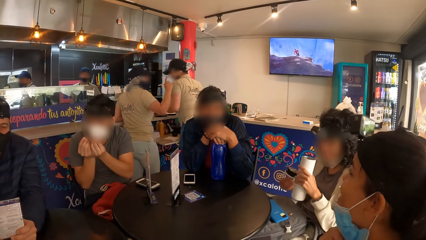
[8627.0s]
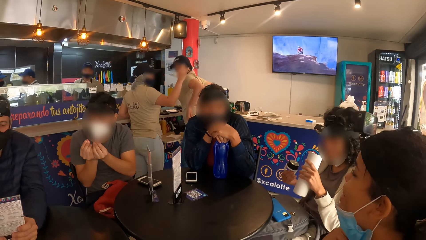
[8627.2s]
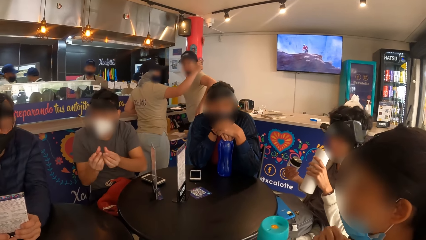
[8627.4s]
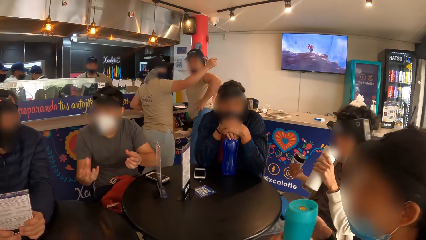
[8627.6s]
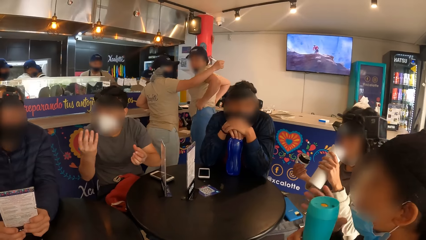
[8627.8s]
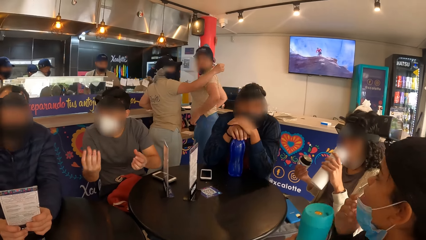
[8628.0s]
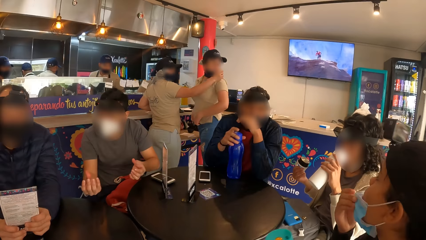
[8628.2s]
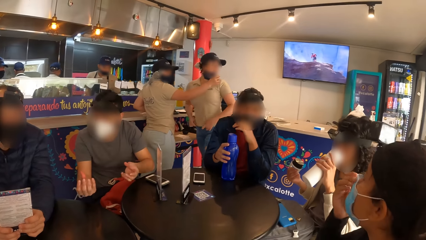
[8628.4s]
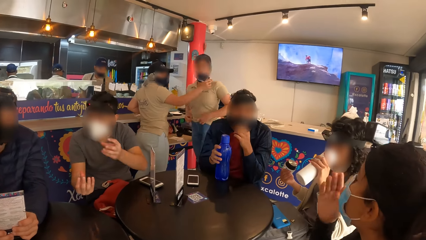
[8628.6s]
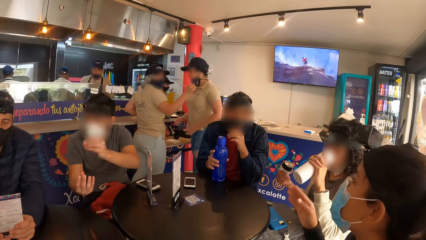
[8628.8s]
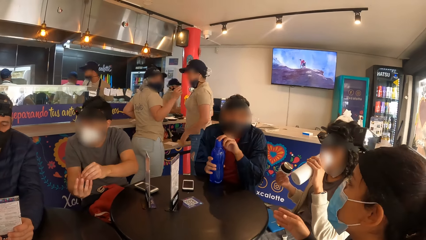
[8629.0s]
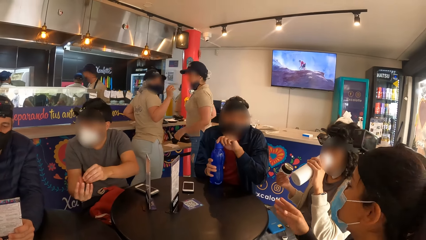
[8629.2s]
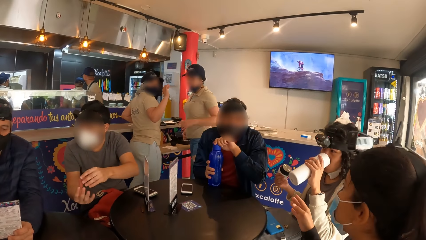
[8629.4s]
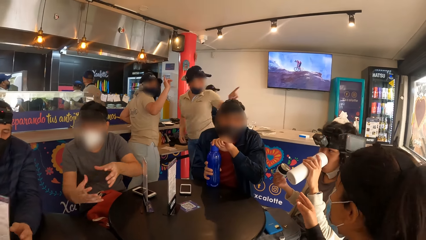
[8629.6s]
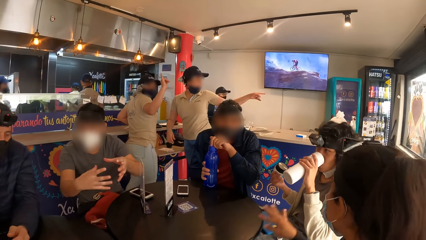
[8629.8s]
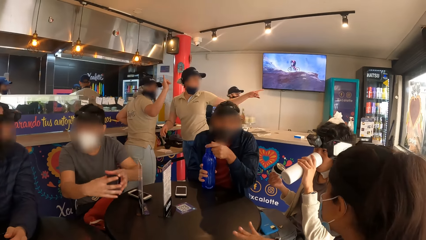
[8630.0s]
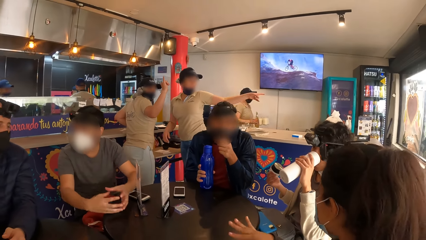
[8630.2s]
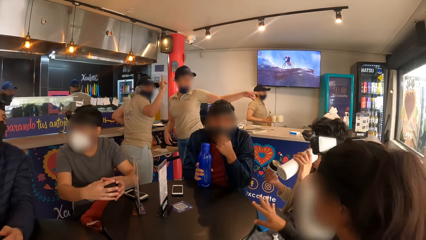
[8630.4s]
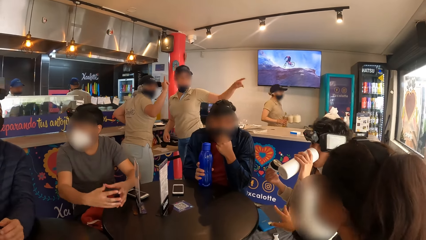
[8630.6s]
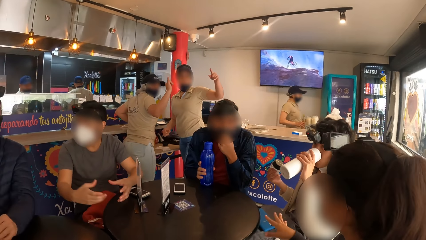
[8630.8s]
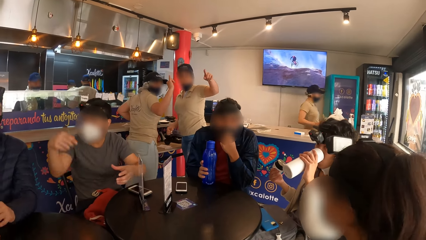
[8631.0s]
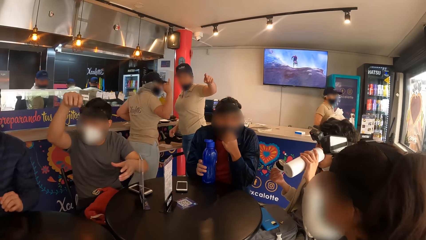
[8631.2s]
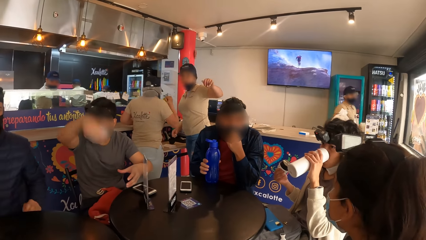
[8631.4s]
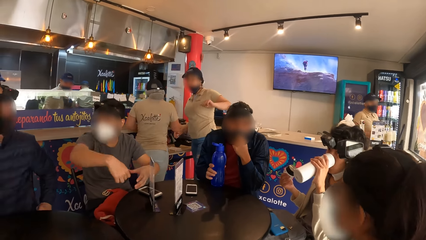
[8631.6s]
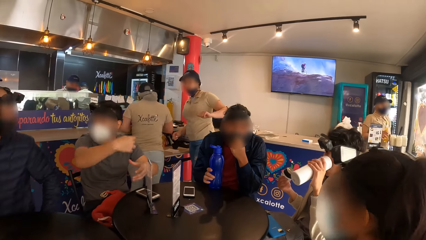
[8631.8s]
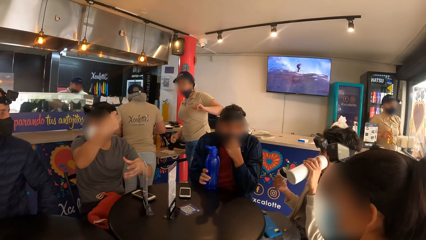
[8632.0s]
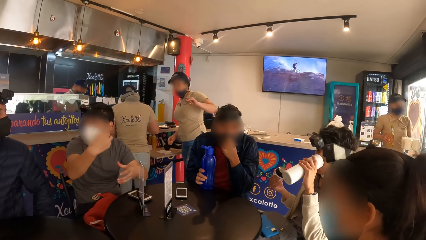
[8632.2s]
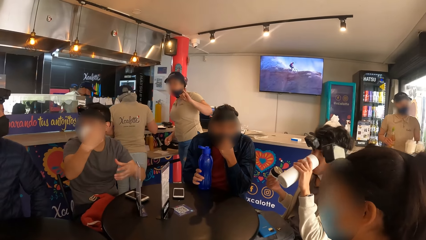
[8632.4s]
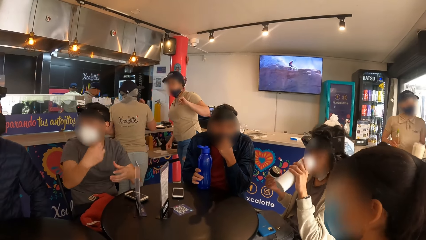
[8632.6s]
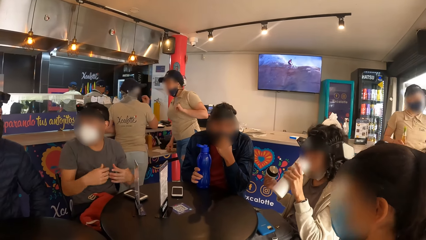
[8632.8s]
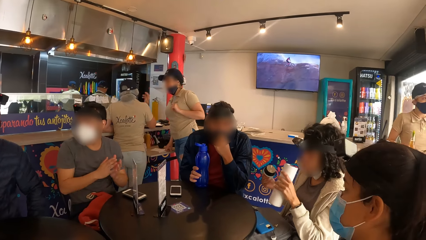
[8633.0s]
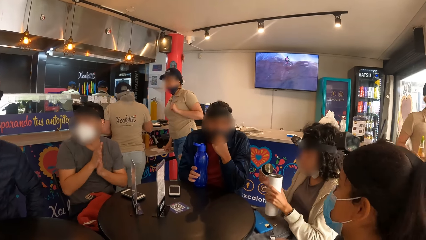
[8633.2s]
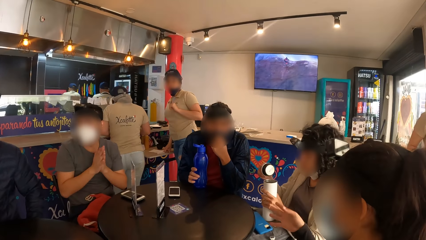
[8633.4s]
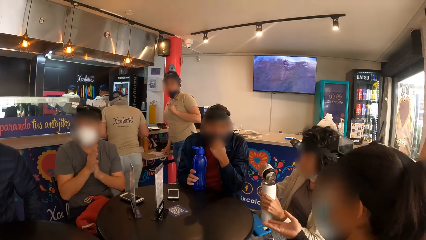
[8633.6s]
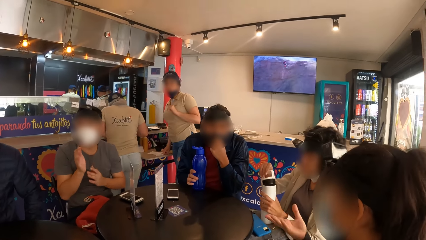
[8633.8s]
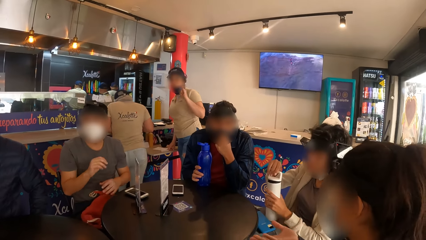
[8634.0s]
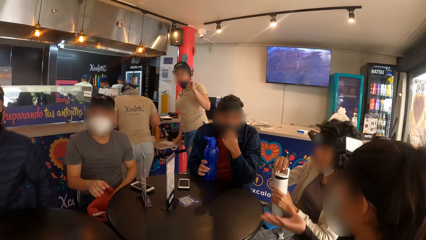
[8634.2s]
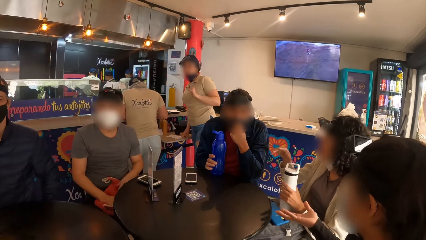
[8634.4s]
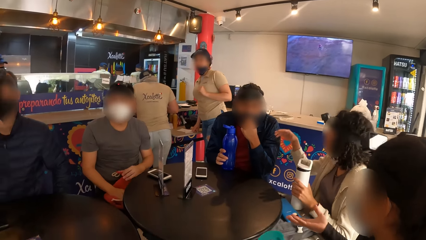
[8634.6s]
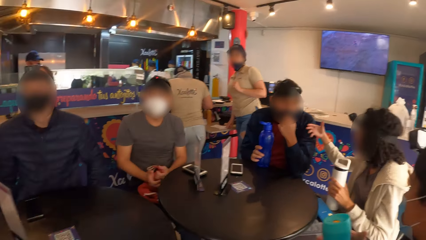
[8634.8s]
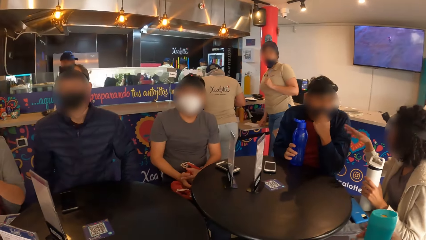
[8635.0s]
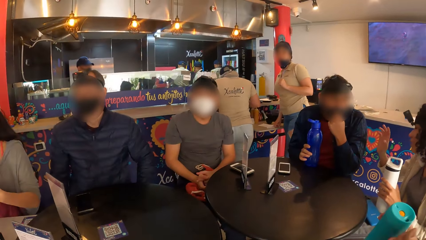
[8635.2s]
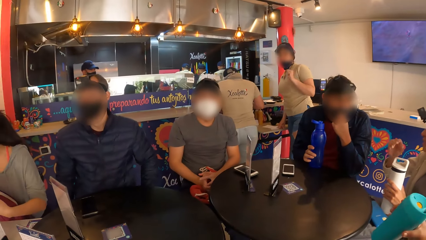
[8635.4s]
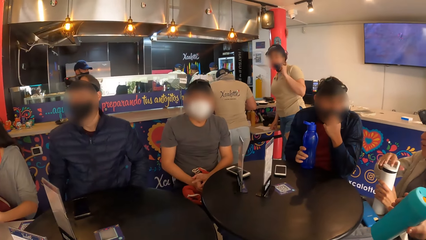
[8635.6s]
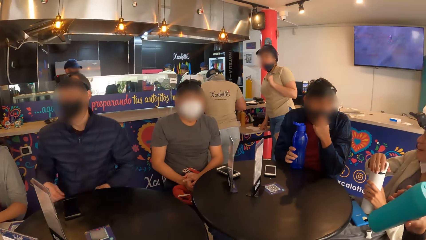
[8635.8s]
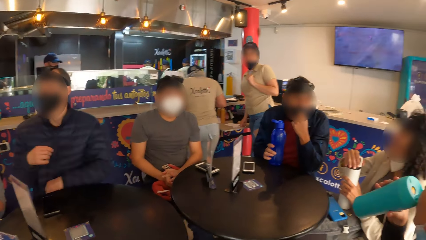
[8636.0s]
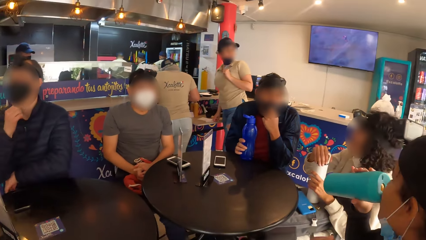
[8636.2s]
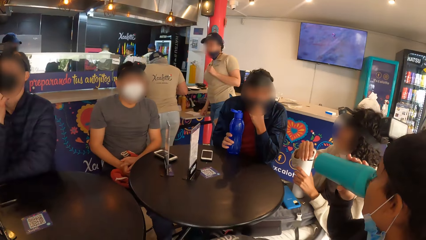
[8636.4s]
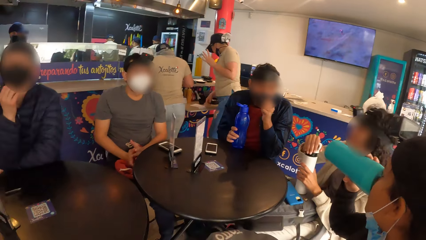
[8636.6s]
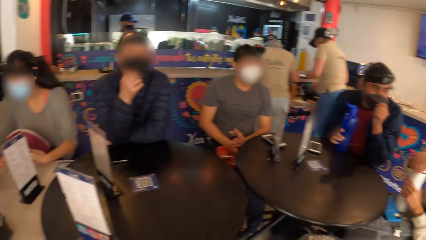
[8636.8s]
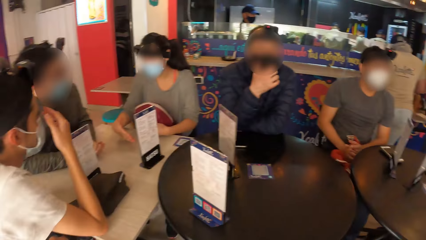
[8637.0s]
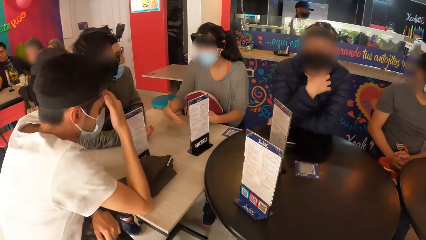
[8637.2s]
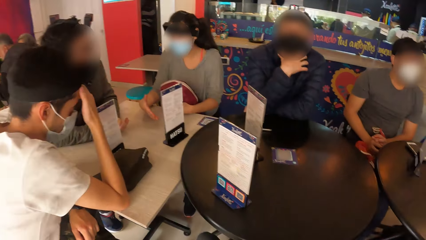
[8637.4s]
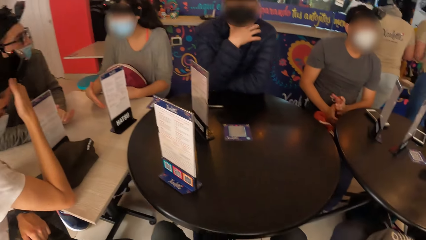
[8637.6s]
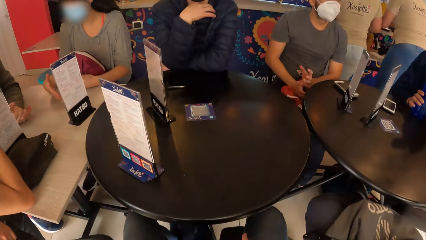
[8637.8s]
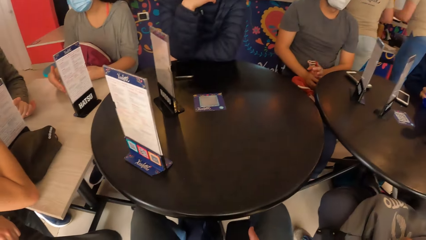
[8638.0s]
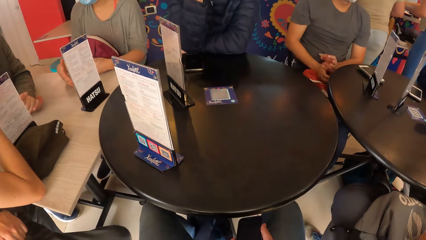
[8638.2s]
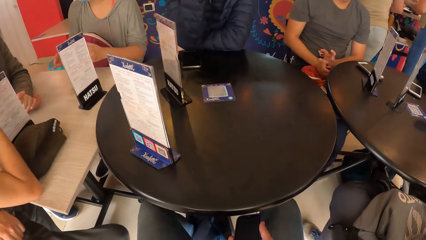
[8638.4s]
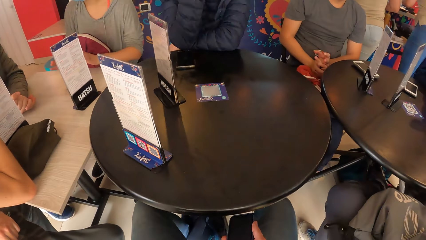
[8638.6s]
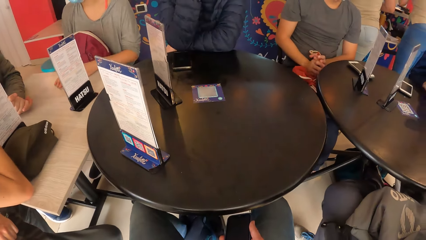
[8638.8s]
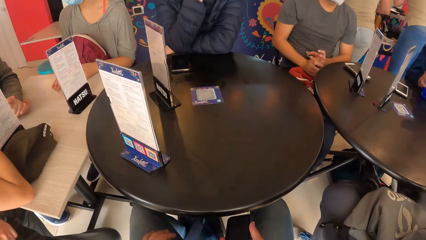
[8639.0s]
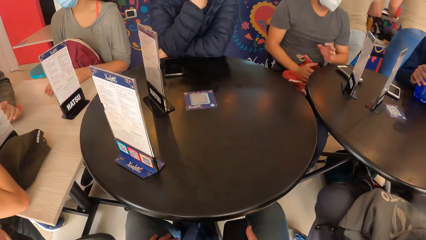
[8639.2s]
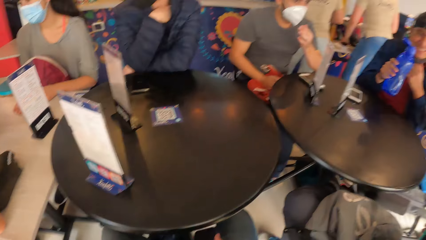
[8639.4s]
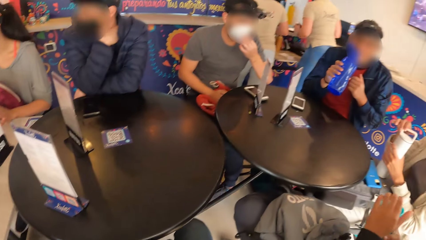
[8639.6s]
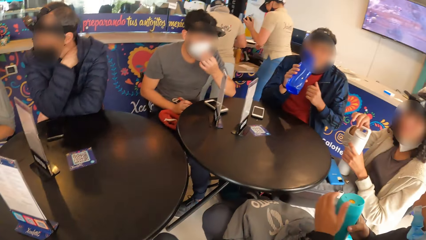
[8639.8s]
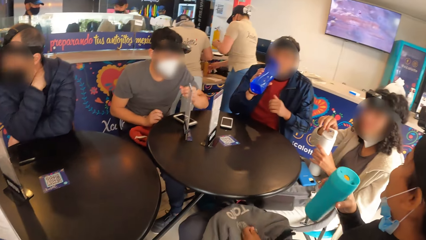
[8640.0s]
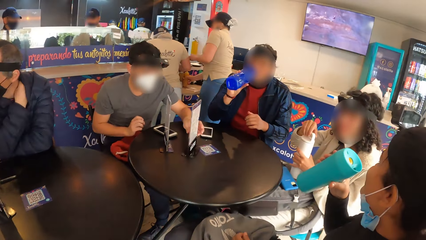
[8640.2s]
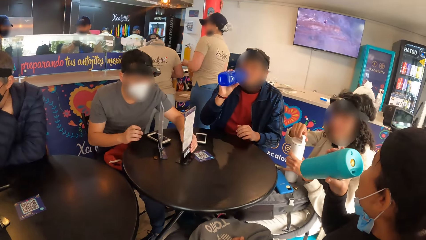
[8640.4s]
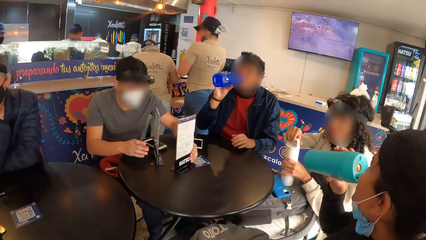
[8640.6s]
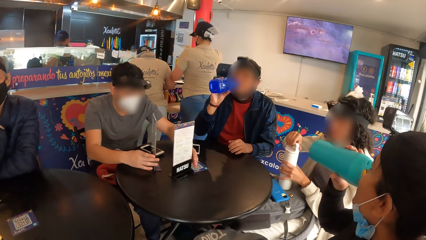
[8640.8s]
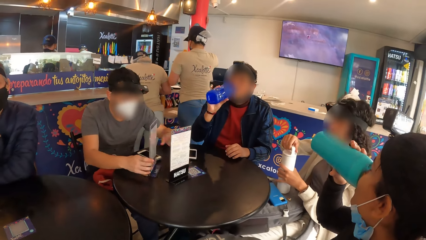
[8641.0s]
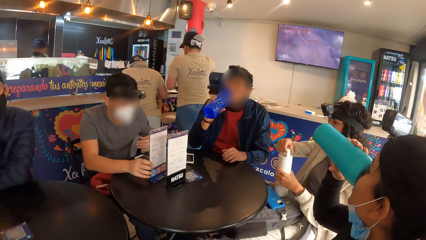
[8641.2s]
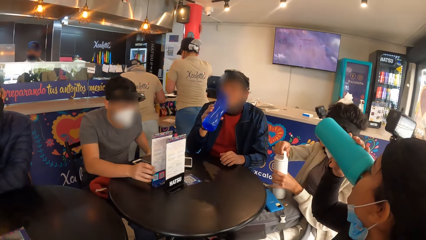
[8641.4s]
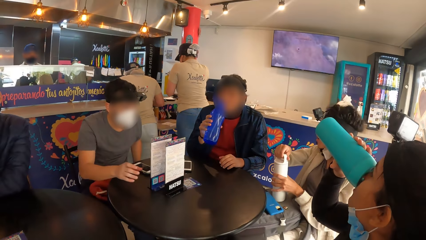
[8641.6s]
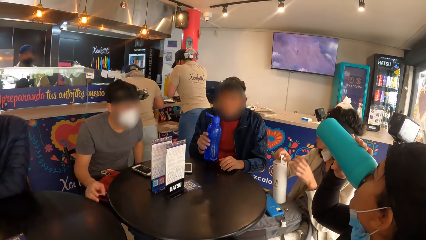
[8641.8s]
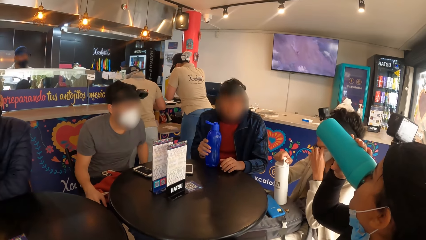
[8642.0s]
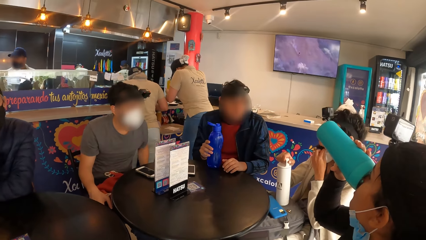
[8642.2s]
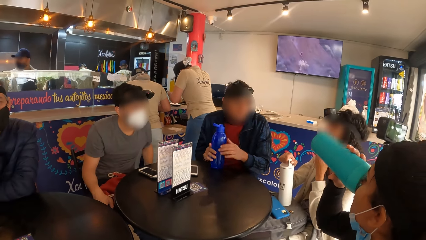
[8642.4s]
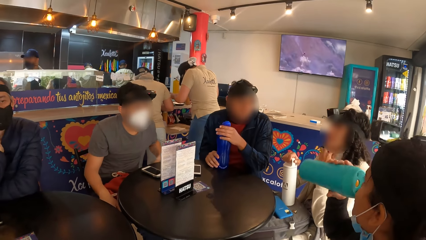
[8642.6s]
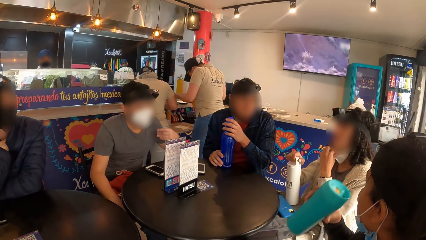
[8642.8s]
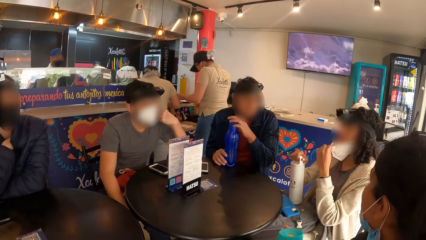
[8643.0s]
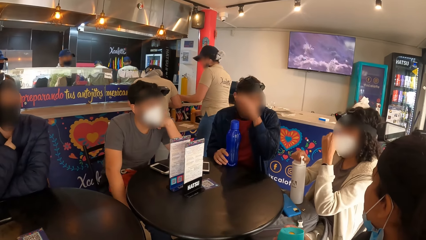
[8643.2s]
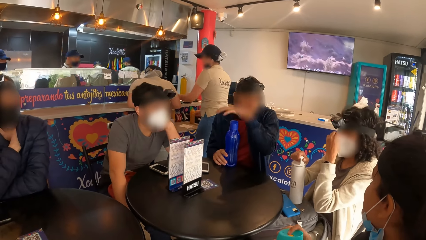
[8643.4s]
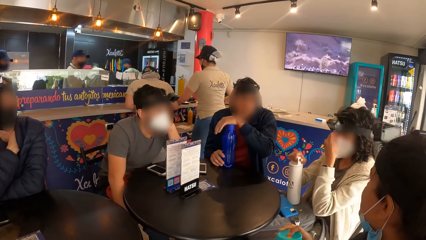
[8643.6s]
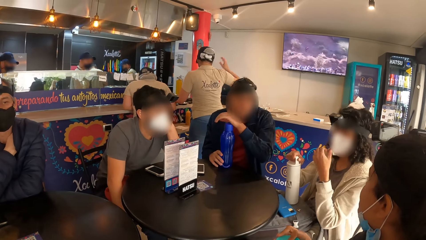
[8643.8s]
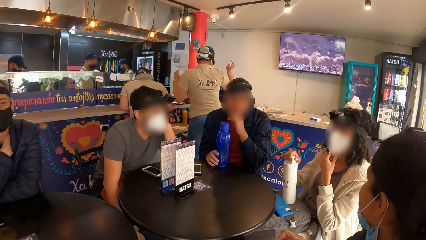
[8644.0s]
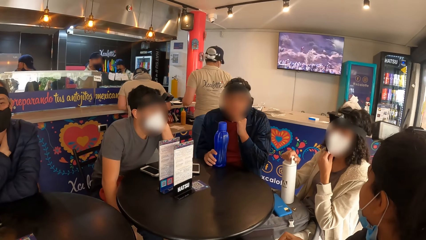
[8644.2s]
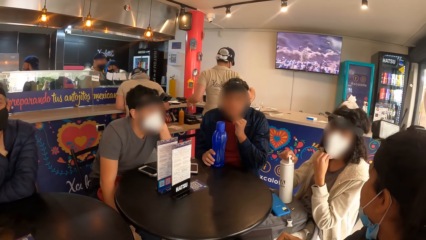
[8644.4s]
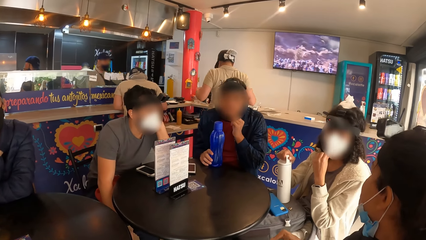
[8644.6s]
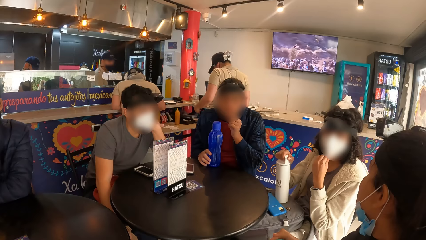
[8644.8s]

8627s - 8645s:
A waitress interacts with another waitress. A woman holds the water bottle in her right hand. Another woman drinks from the water bottle in her left hand. The first woman adjusts the facemask on her face with her right hand. A man takes the card from the left hand with his right hand. Another man opens the water bottle lid on the table with his left hand and adjusts the facemask on his face with his left hand. The second woman places the water bottle in her left hand on the table and closes the water bottle on the table with the lid in her right hand. The first man places his left hand on the table and places his right hand on his jaw. The first woman drinks from the water bottle in her left hand. A third woman places both hands on the table. The first man rubs his neck with his right hand. A third man adjusts the facemask on his face with his left hand. The second man drinks from the water bottle in his left hand. The third man adjusts the menu card on the table with his left hand. The first woman drinks from the water bottle in her left hand. The third man adjusts the menu card on the table with his left hand. The second man drops the water bottle in his right hand on the table. The second woman adjusts the facemask on her face with her right hand. The third man places his left hand on his face. The second man hits the water bottle with his left hand.
